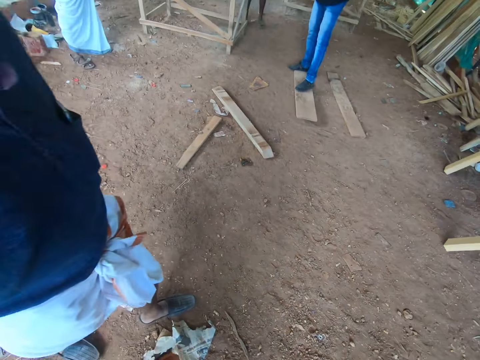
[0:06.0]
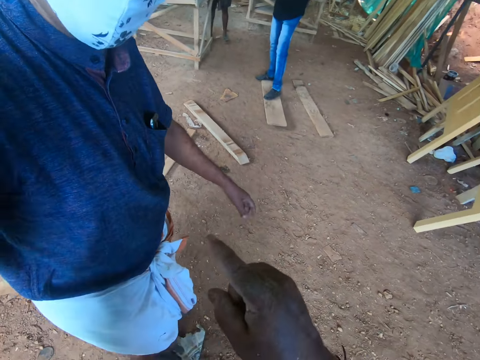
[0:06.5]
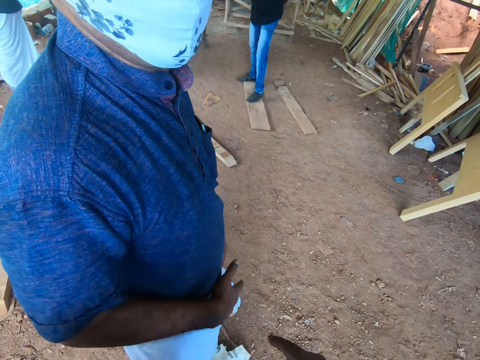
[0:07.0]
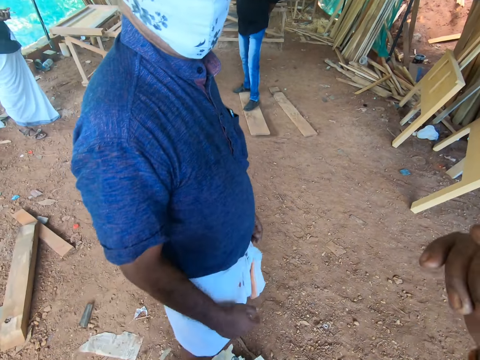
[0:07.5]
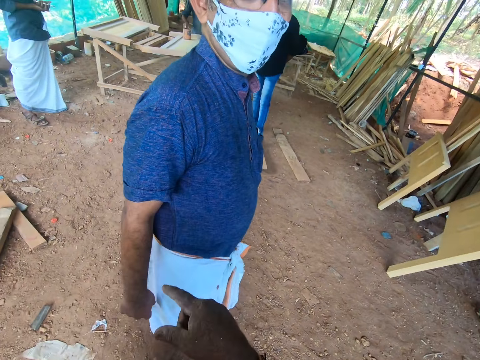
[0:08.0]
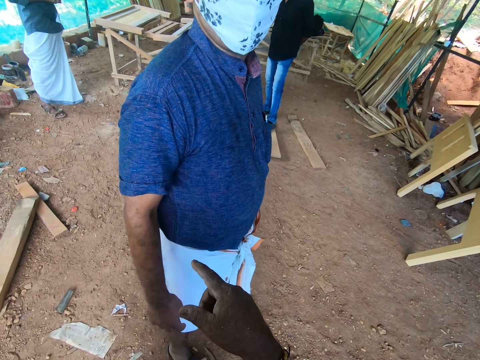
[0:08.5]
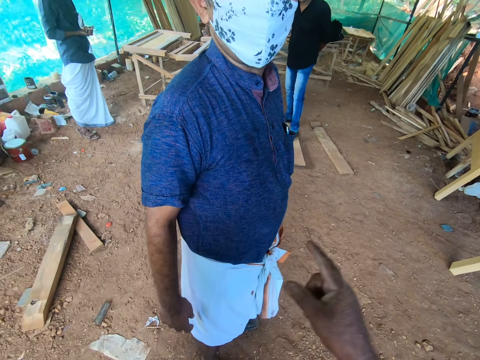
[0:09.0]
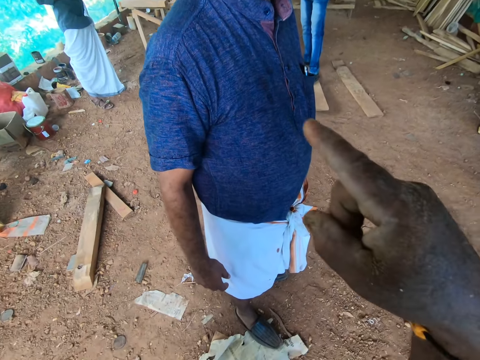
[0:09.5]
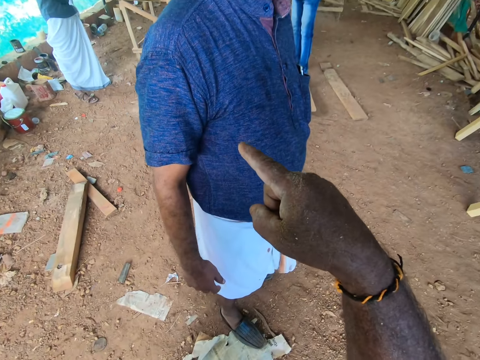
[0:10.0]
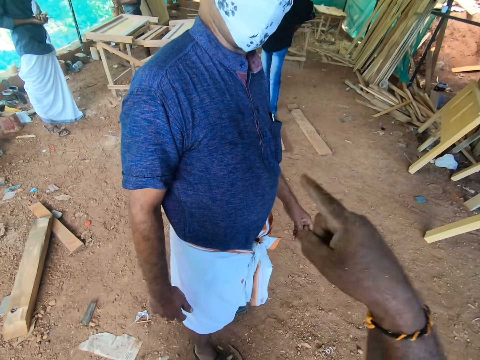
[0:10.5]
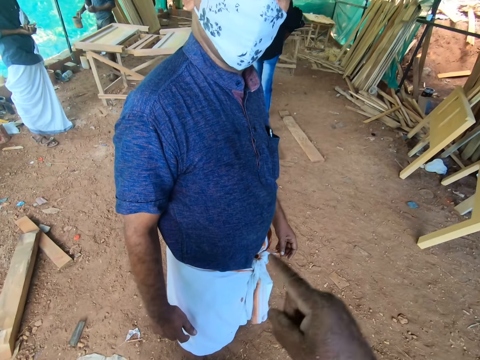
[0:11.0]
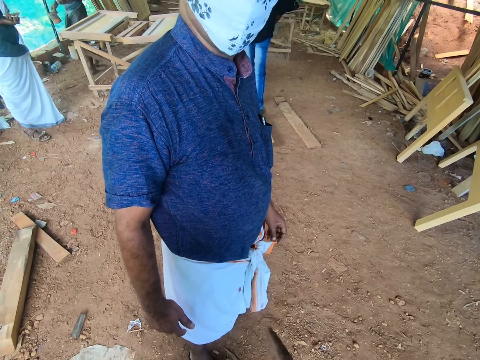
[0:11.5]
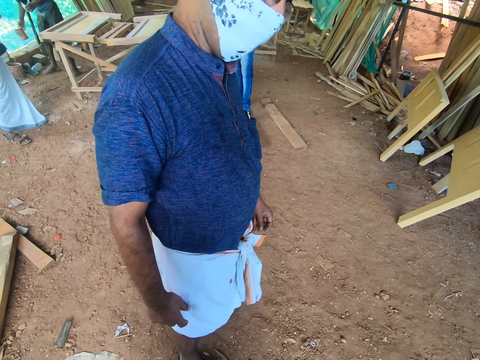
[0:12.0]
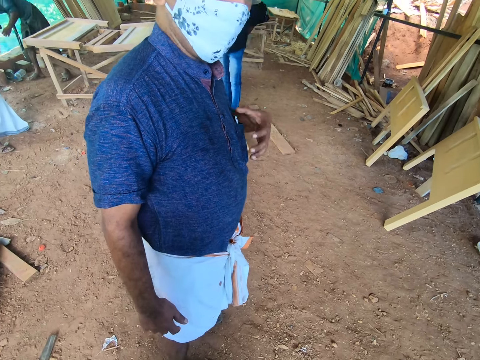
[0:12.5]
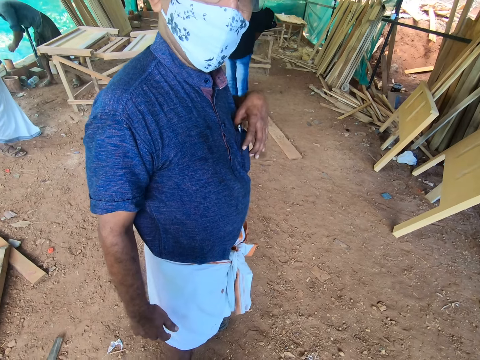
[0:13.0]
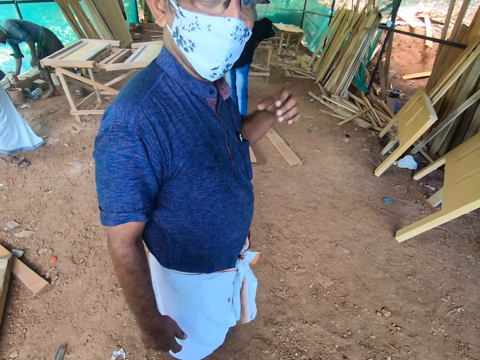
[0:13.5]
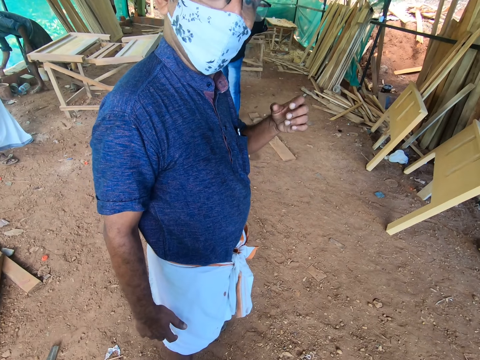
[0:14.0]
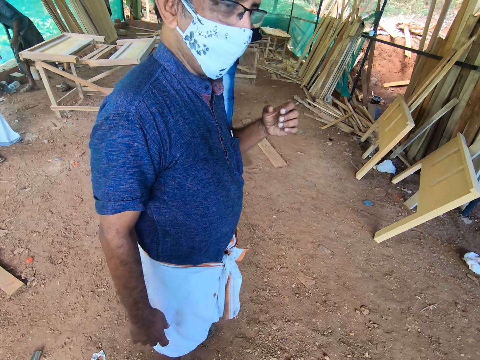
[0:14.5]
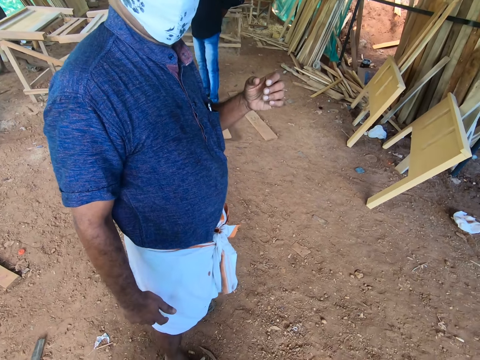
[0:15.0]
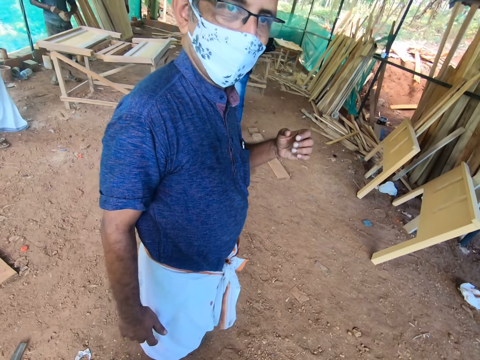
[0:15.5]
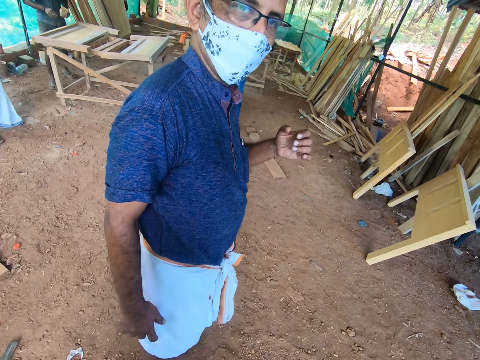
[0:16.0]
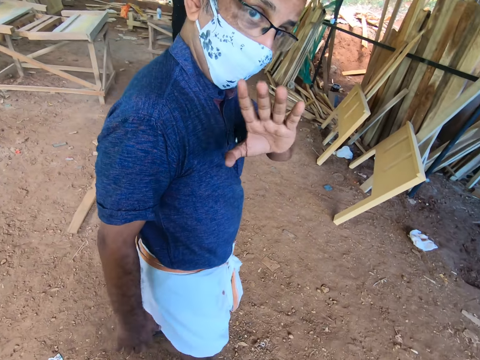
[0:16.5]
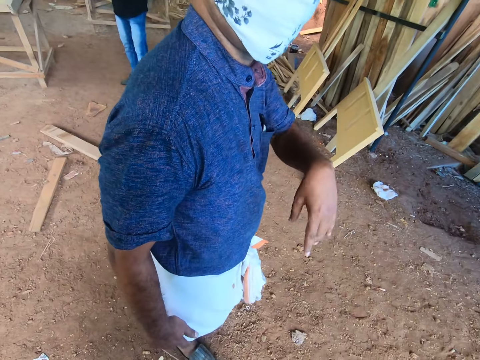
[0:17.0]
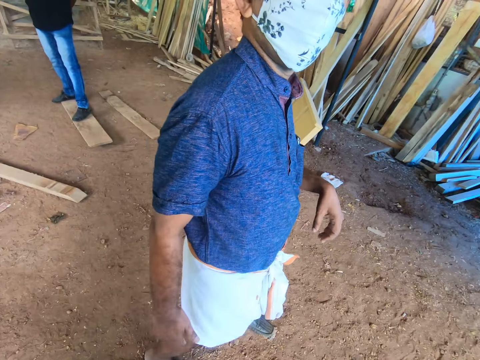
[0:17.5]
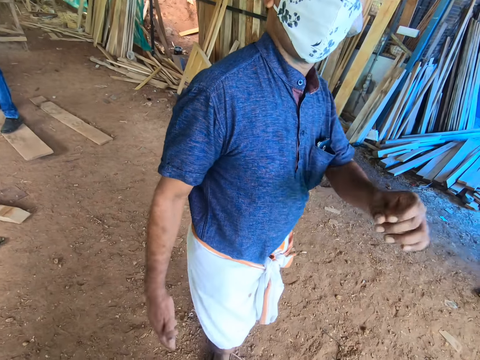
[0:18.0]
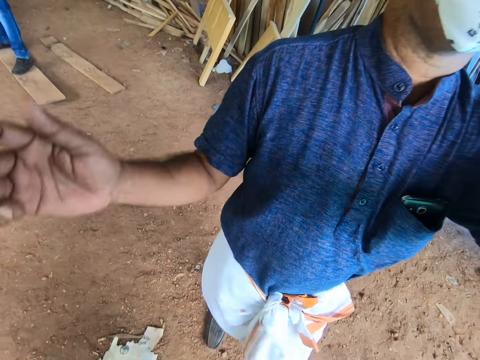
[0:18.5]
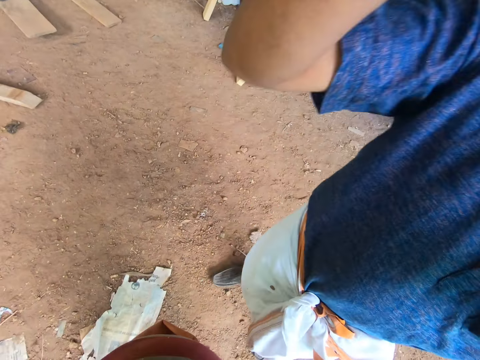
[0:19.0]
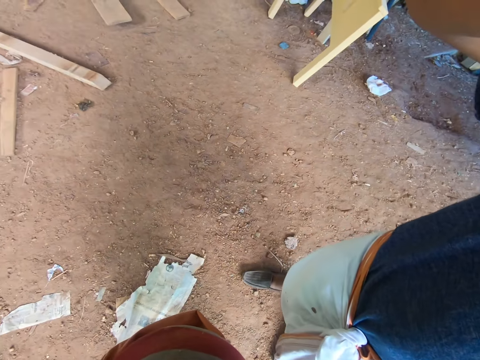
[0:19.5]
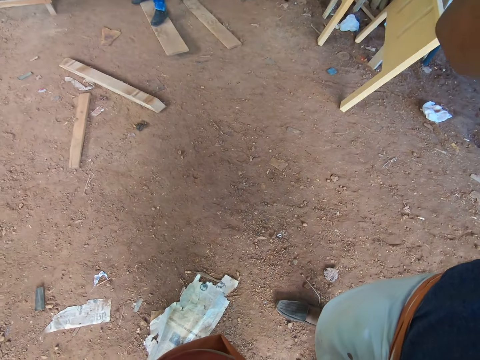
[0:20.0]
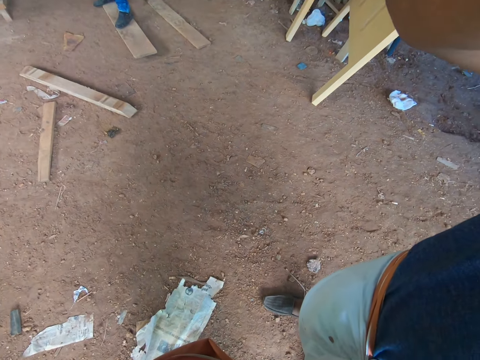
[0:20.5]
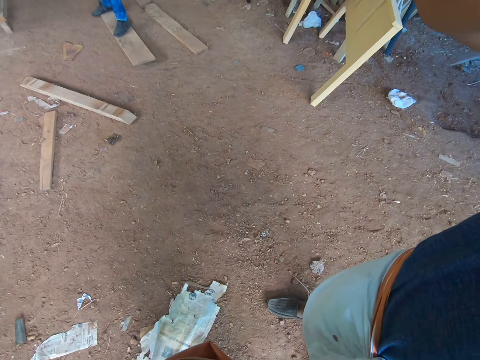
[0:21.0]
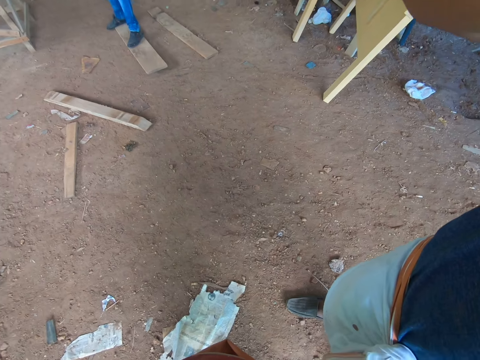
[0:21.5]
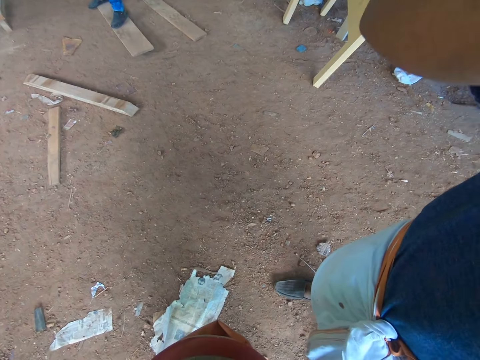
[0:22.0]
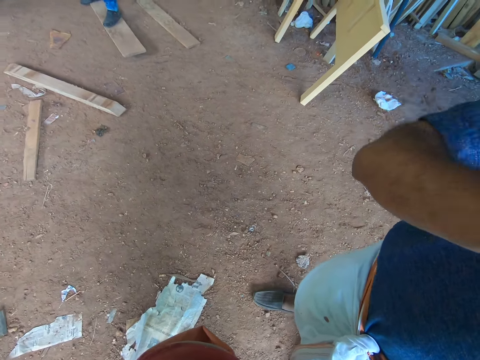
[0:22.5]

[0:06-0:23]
The camera wearer gestures. A man picks a can from a table with his right hand. Another man touches the pocket. The first man drops the can on a platform with his right hand. The first man passes a cup from his left hand to his right hand. The first man drops the cup on the platform with his right hand. The first man passes a jar from his right hand to his left hand. The other man waves and walks around. The other man adjusts the camera wearer's camera with both hands.

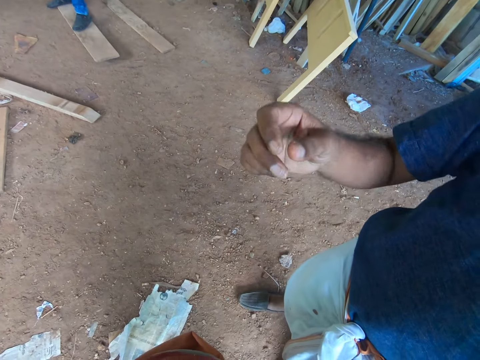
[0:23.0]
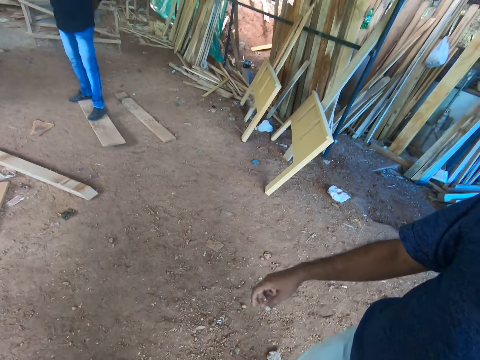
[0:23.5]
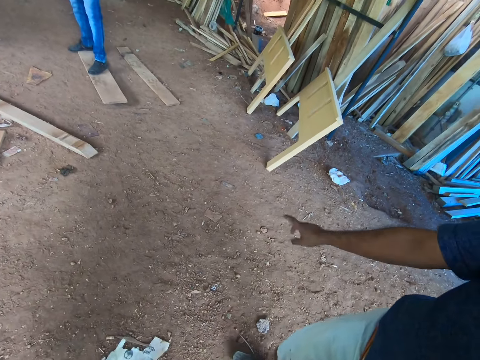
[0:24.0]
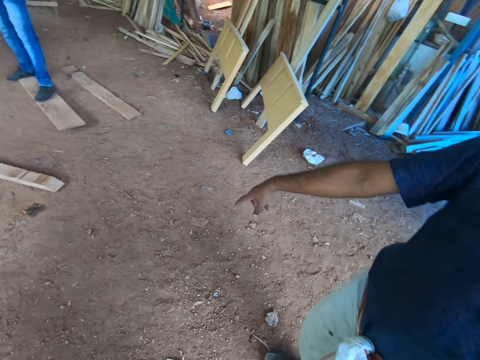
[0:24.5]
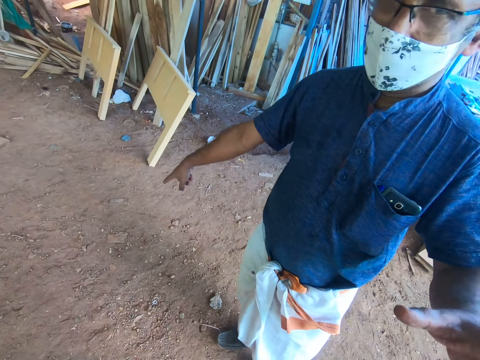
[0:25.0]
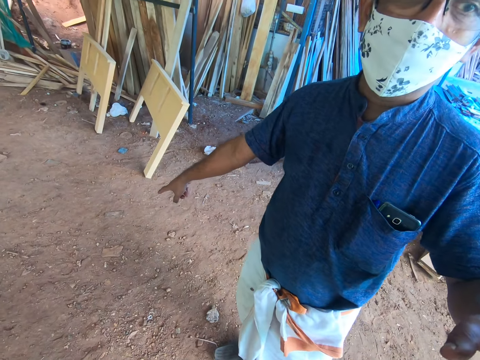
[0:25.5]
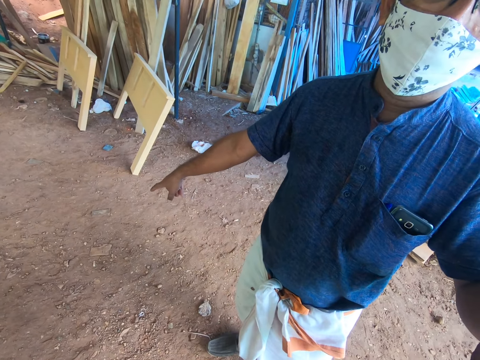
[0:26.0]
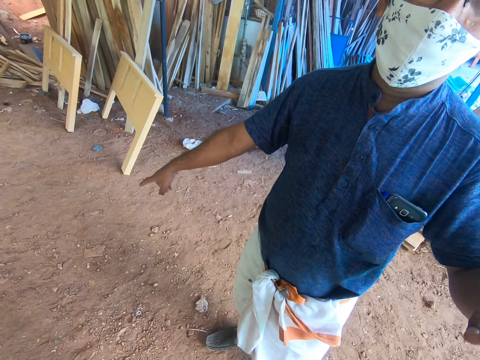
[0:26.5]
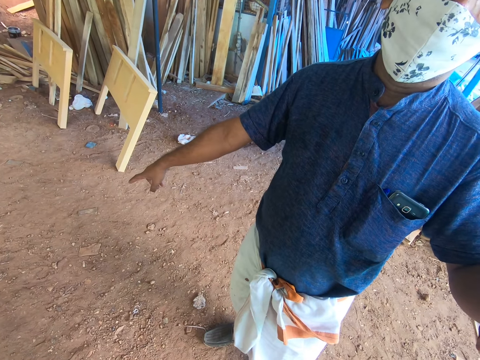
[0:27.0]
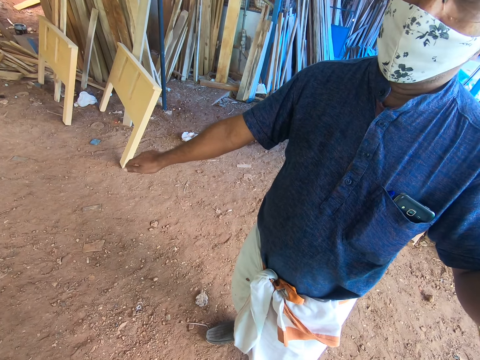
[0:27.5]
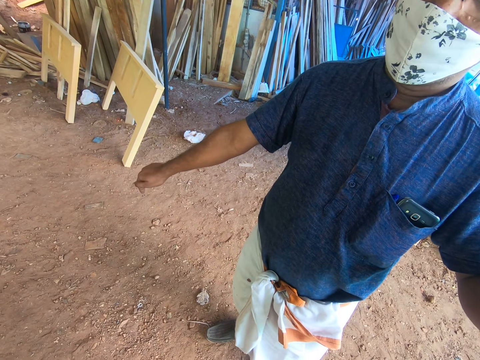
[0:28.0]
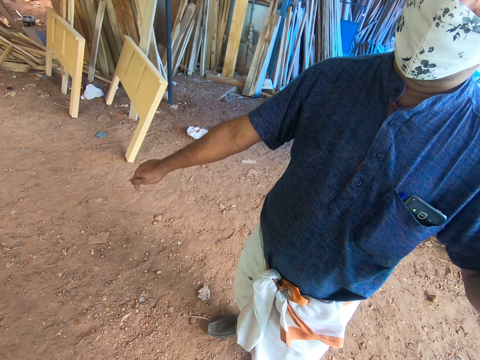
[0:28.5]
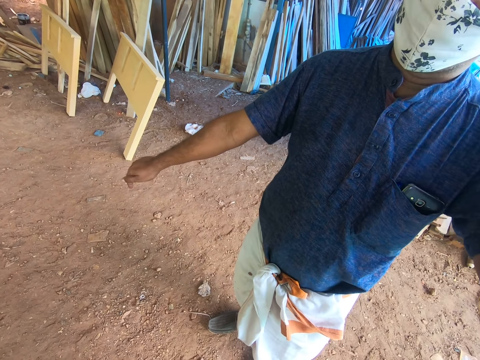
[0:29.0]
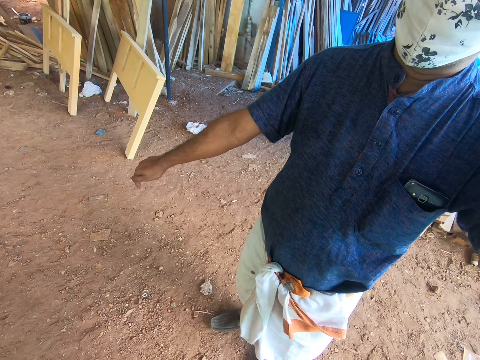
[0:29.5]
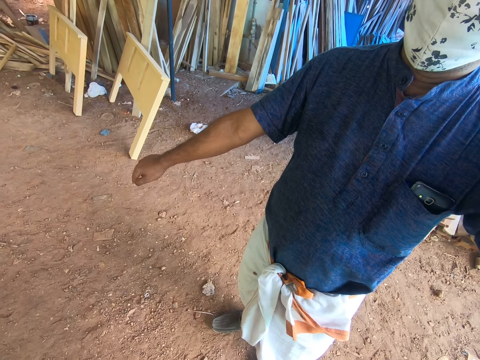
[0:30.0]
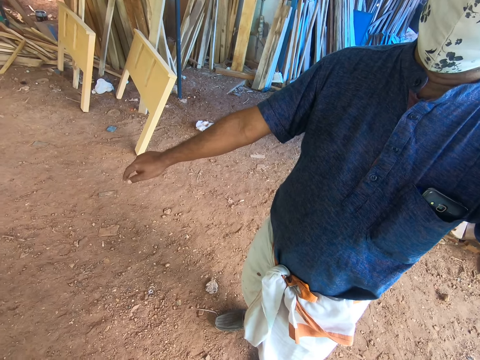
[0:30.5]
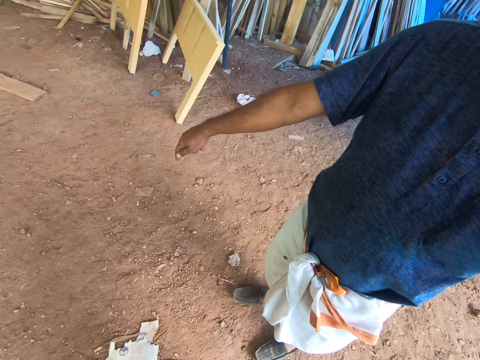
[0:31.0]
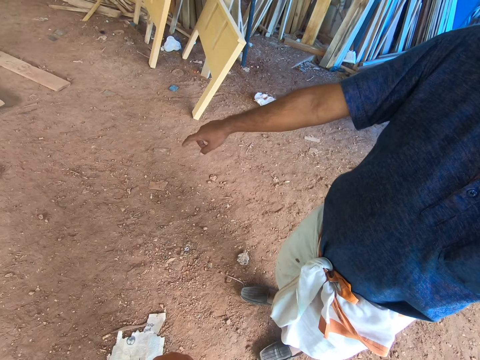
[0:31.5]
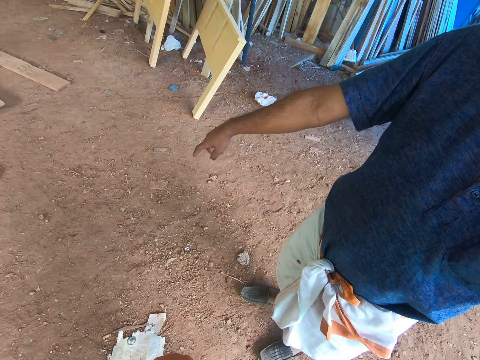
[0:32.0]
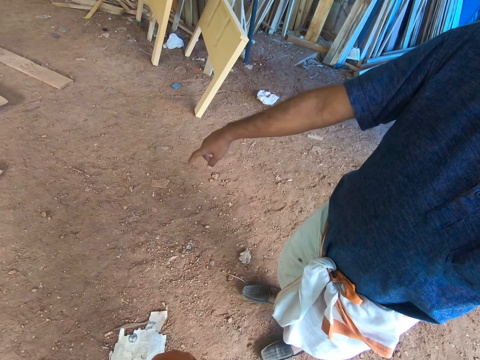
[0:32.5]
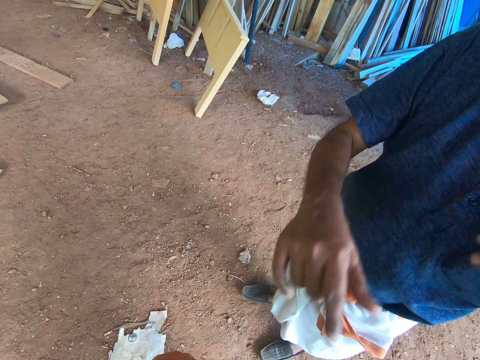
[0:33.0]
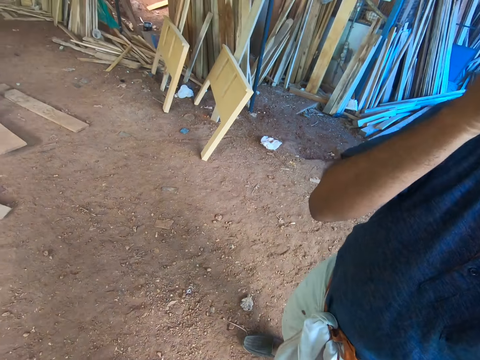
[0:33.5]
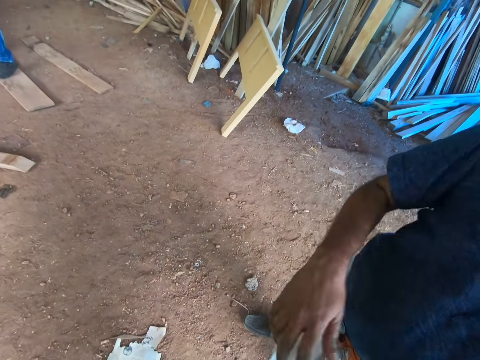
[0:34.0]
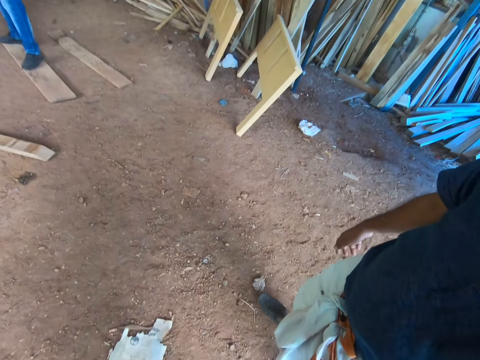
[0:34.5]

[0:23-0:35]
A person points at the floor.
